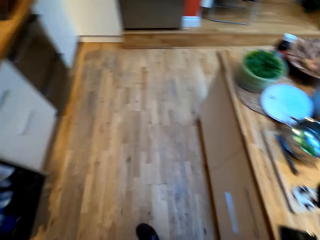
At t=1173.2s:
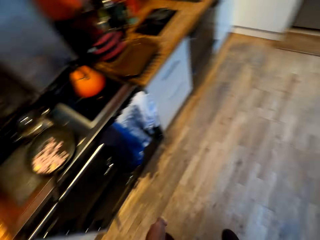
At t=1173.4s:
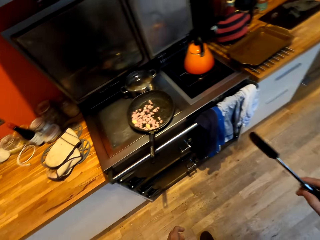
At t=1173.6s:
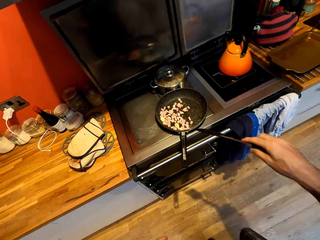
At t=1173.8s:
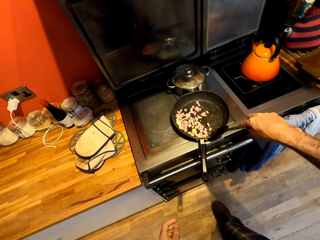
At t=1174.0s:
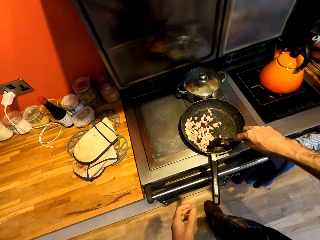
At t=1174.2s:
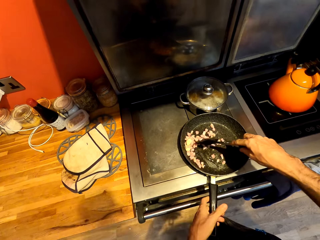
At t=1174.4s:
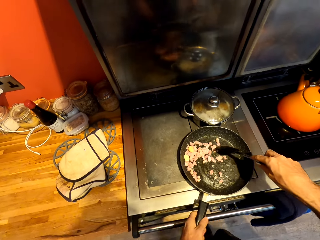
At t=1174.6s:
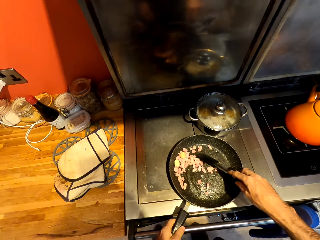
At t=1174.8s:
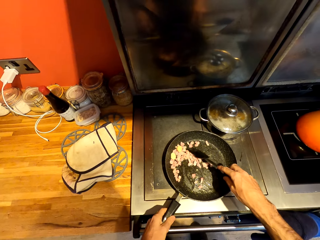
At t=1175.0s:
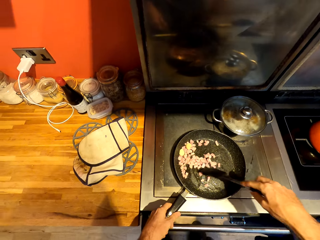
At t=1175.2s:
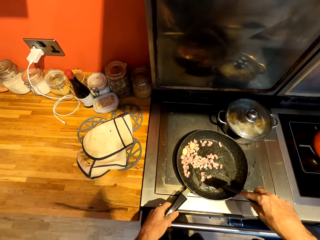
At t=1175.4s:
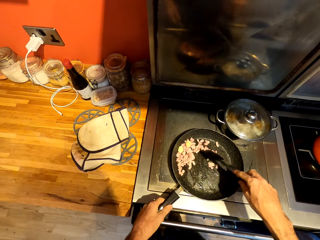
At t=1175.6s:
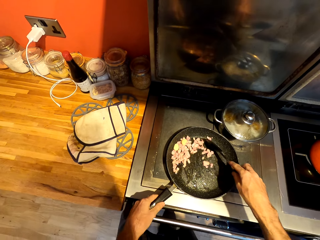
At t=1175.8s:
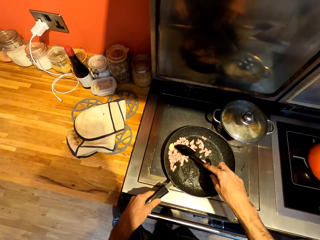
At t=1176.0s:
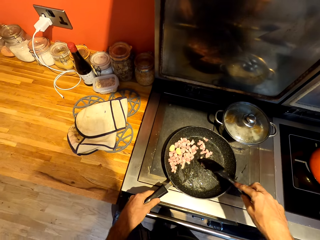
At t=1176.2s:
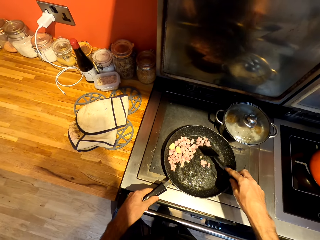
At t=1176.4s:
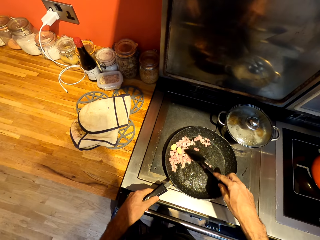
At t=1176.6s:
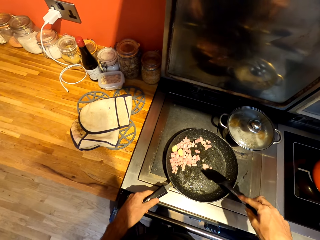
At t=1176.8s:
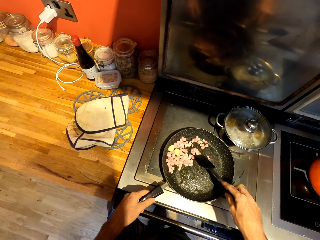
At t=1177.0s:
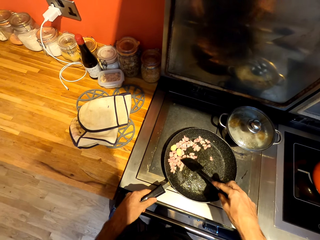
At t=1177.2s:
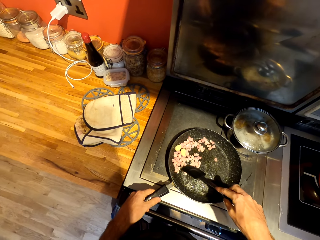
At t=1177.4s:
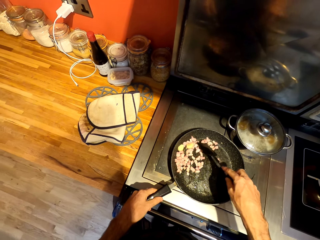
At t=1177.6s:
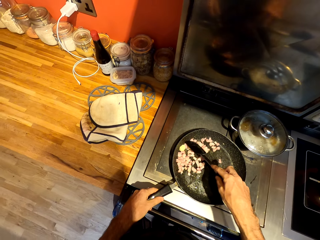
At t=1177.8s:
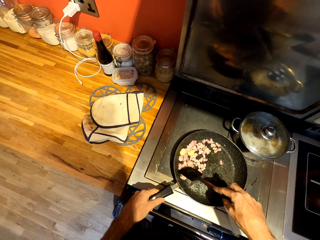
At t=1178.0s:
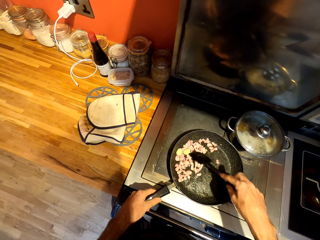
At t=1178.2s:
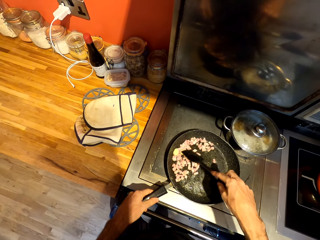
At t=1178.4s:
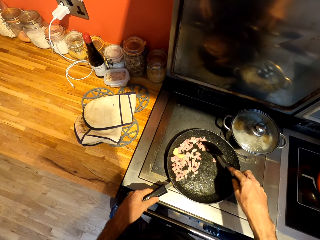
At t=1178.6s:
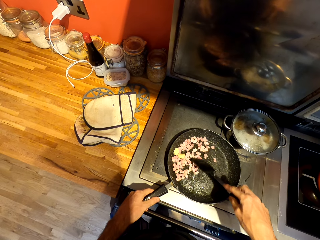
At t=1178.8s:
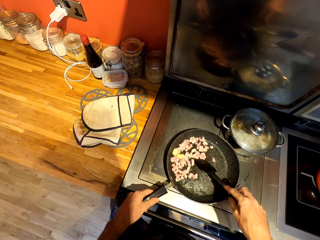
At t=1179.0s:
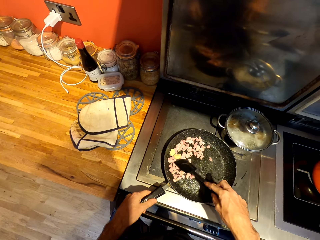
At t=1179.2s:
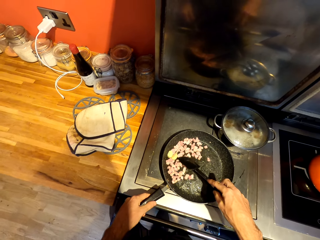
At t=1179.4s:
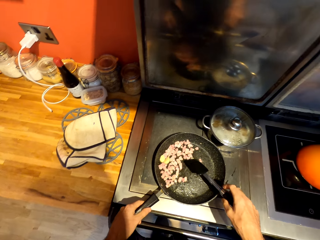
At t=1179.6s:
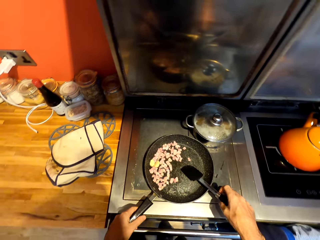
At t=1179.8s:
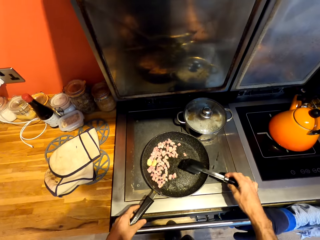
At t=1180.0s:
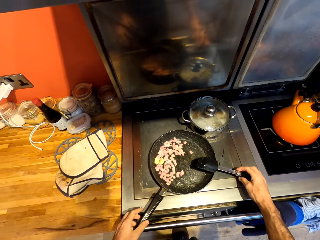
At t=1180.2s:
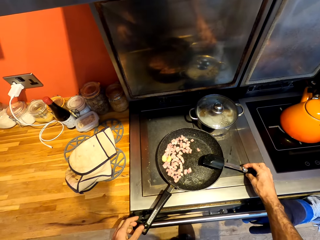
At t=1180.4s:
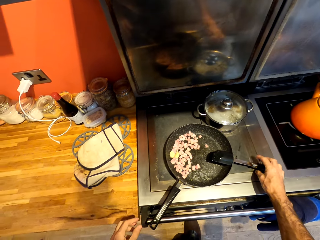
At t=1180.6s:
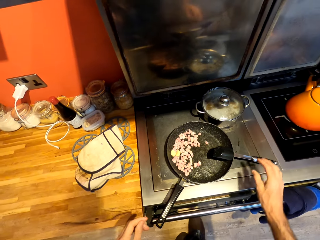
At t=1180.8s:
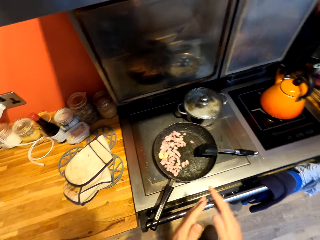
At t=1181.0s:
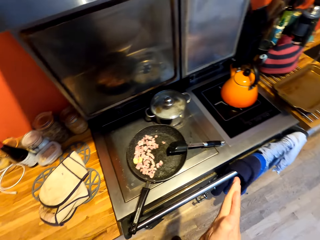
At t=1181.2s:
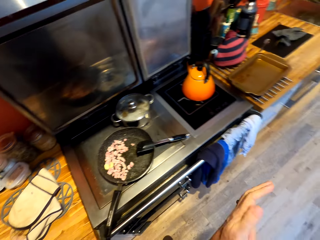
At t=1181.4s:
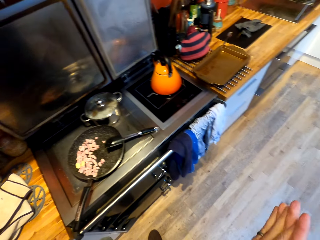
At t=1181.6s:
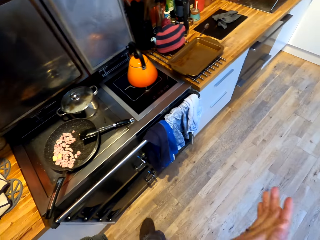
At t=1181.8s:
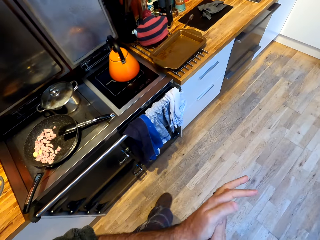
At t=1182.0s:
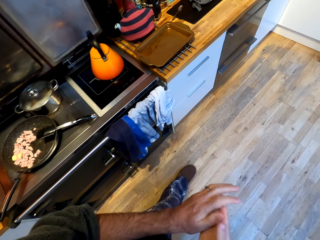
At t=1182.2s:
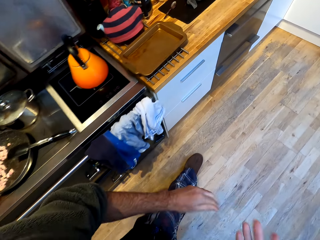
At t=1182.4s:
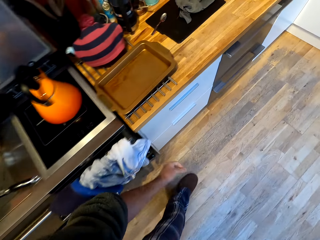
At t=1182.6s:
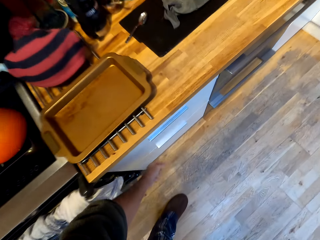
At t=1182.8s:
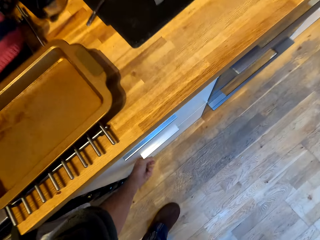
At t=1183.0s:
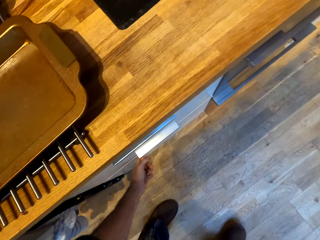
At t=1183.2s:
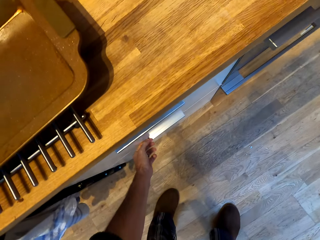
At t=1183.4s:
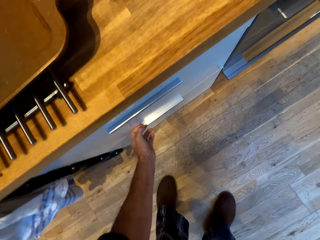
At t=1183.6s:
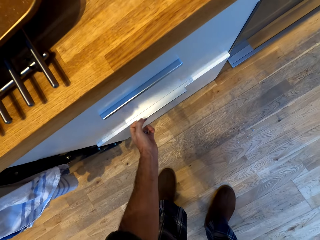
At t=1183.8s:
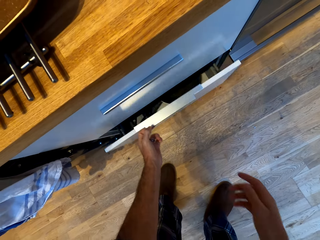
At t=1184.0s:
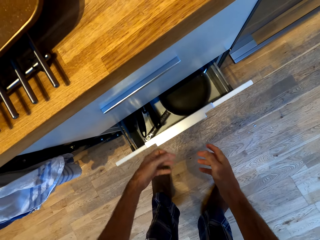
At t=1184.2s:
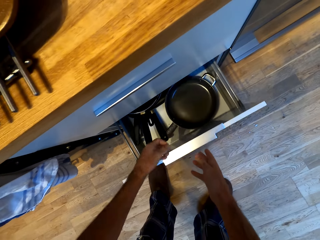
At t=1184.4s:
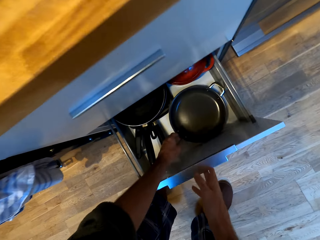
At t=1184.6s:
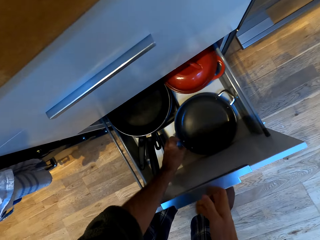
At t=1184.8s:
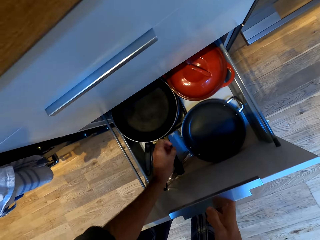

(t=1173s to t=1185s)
The camera wearer picks up a spatula from the counter. They walk around a kitchen. They stir food on a pan with the spatula. They put down the spatula on the pan. They rub their hands. They walk around the kitchen. They open a cabinet with their hands.

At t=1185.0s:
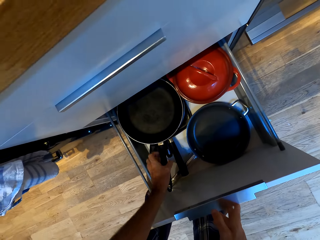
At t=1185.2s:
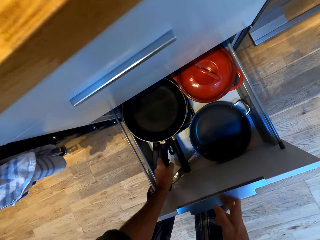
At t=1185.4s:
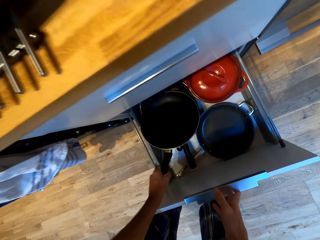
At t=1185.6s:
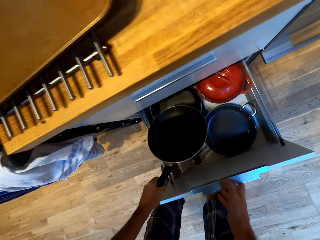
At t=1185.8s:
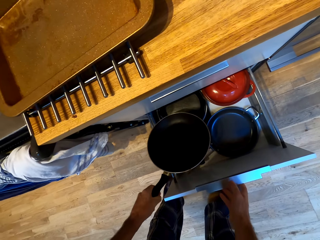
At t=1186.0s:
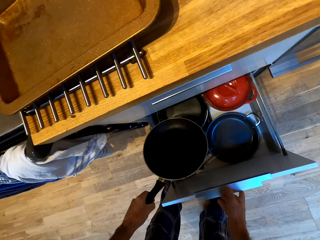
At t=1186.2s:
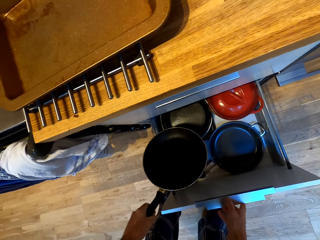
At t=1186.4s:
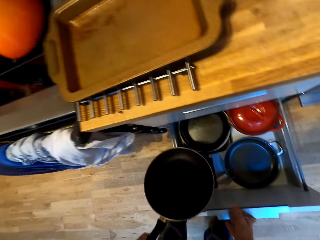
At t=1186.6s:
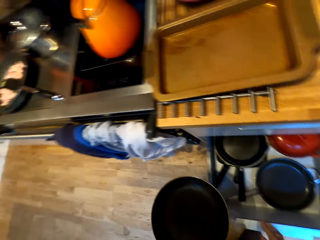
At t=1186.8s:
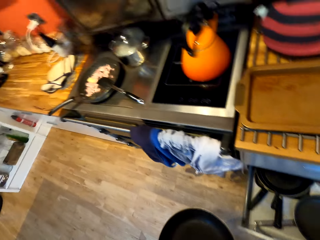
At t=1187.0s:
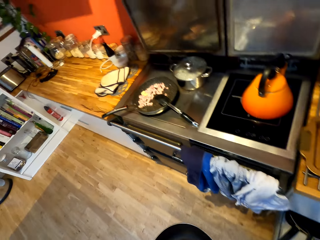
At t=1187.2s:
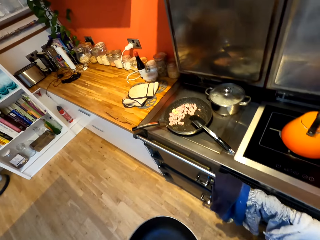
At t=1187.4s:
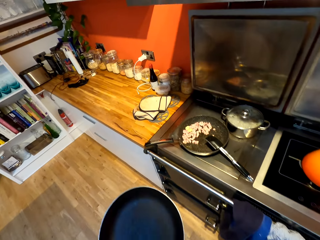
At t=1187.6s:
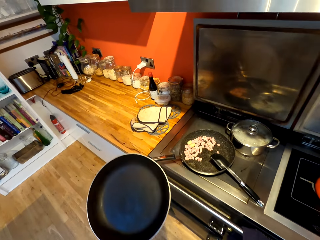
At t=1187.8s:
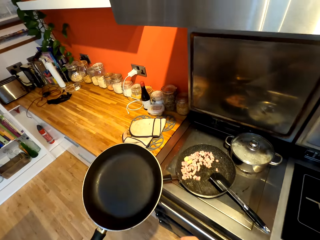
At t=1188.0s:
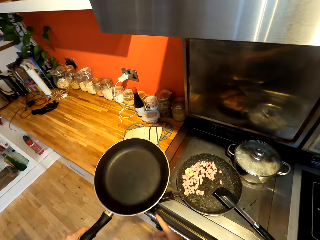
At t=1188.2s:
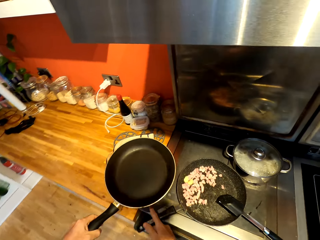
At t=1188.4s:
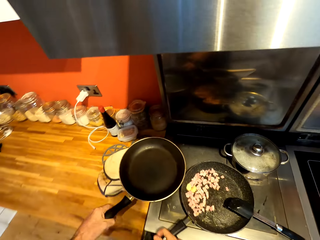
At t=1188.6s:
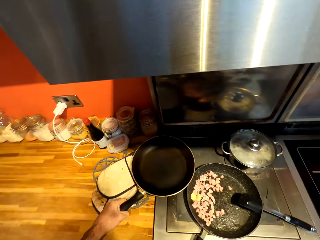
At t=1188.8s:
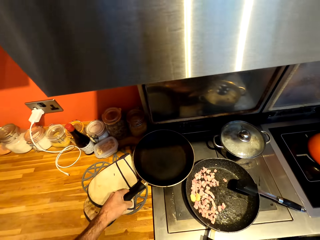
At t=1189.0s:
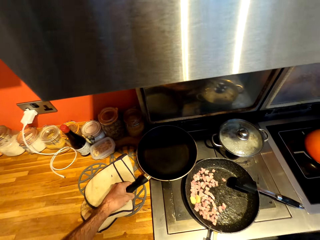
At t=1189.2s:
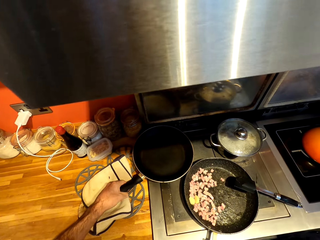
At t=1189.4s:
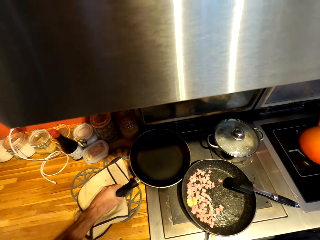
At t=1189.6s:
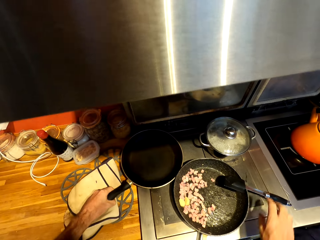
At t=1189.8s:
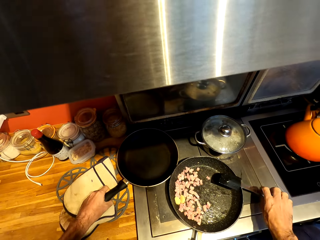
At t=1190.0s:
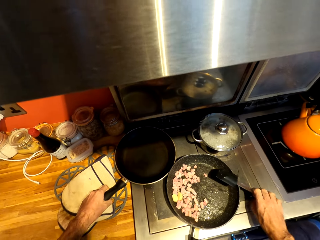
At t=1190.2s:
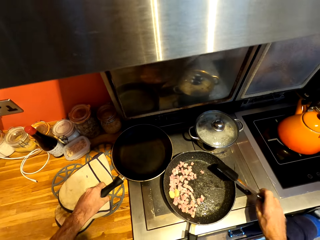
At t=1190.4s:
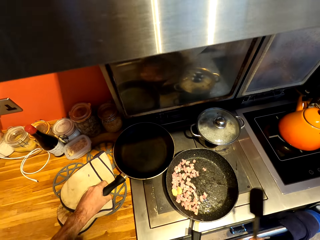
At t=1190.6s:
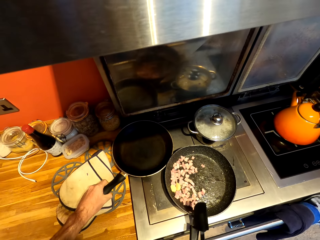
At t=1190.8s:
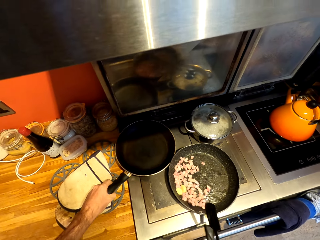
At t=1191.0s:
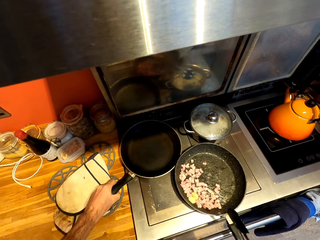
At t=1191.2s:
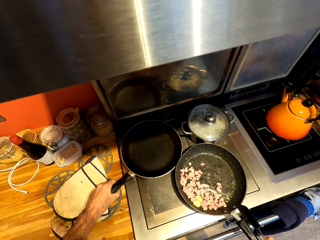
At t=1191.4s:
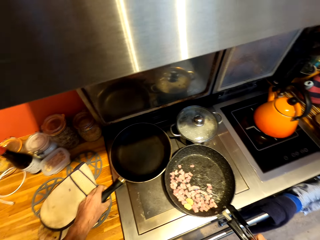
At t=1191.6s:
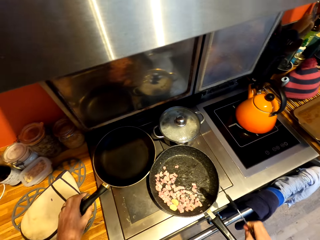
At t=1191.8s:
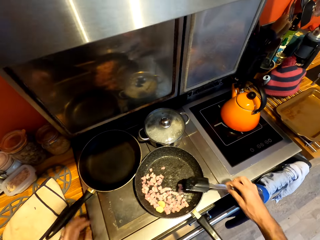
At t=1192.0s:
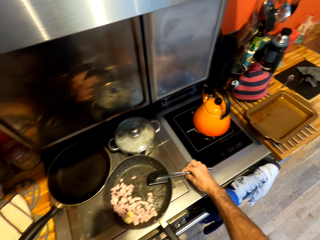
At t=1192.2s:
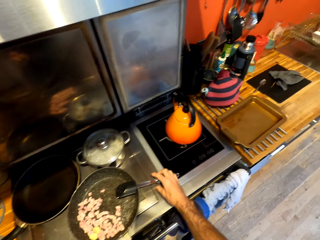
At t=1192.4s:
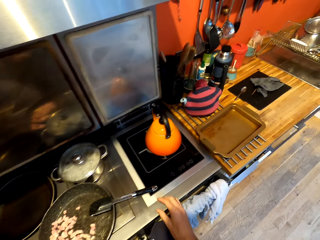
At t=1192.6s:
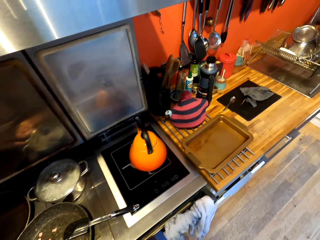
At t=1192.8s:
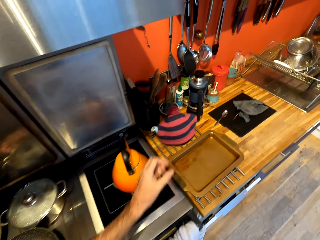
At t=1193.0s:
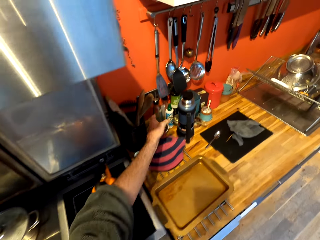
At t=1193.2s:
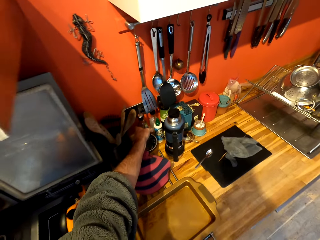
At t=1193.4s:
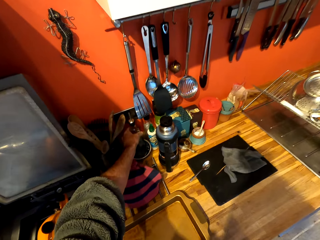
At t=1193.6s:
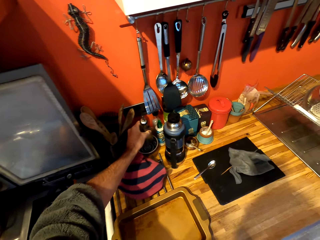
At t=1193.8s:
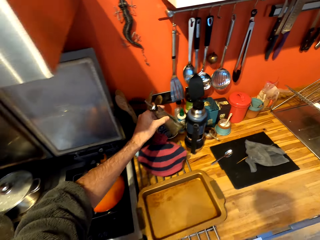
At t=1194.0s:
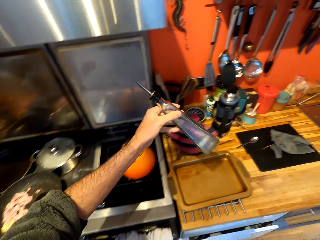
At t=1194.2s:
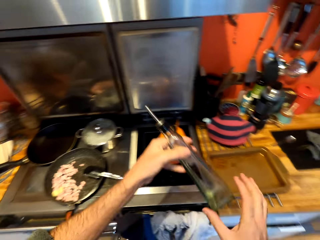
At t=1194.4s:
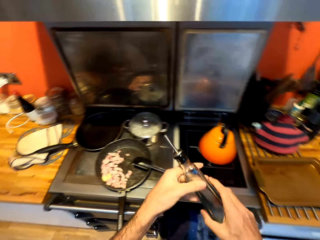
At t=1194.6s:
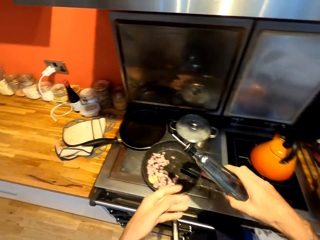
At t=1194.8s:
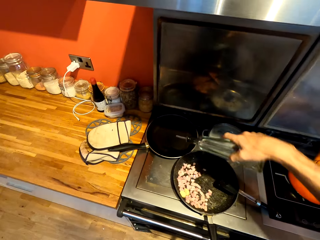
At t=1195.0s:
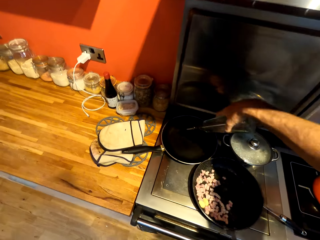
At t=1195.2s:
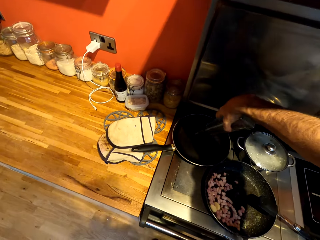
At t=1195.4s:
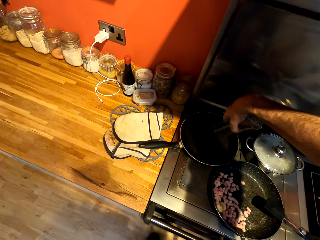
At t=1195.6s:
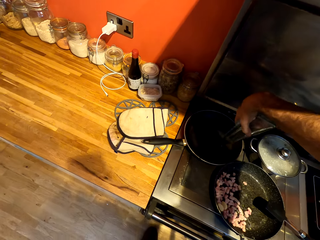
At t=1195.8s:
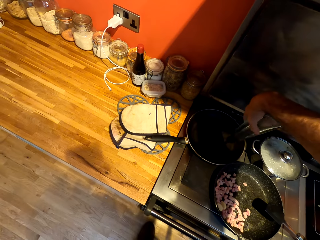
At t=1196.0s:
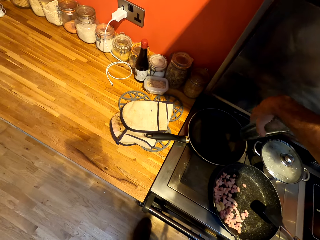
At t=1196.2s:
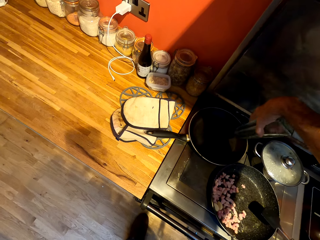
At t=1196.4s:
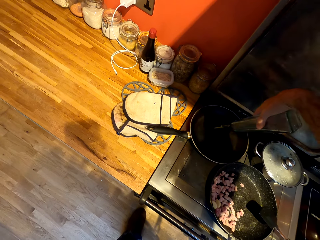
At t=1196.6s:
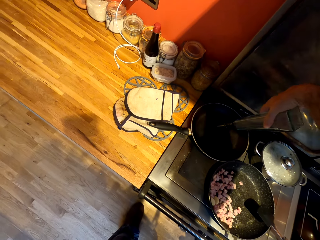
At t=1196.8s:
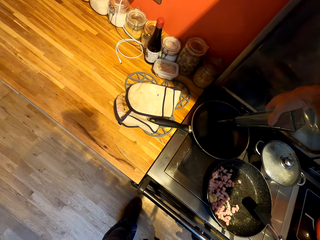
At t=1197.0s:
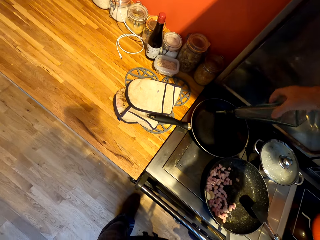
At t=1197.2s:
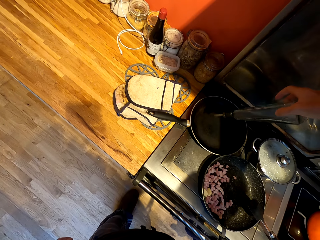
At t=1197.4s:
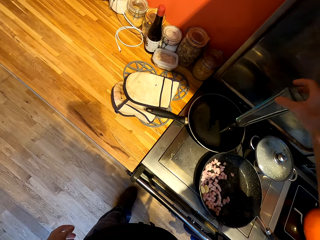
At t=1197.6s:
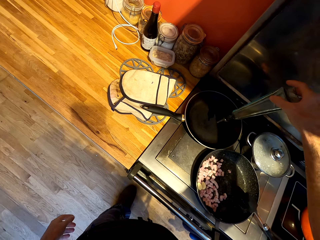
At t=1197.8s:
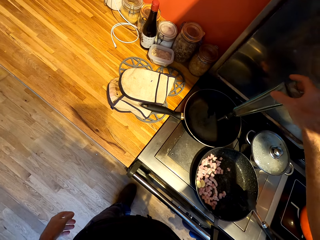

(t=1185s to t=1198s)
The camera wearer picks up a pan from a cabinet. He closes the cabinet with his hands. He walks around a kitchen. He puts down the pan on a gas cooker. He adjusts the pan on the gas cooker. He puts down a spatula on the pan. He picks up a bottle from the pan. He puts oil on the pan.
